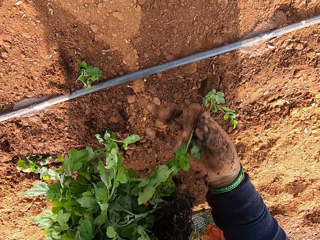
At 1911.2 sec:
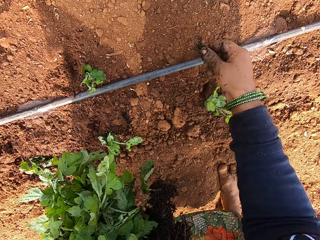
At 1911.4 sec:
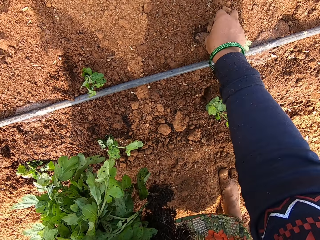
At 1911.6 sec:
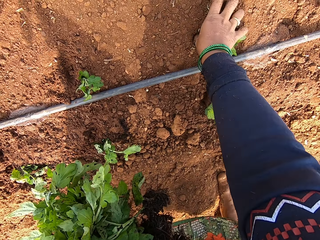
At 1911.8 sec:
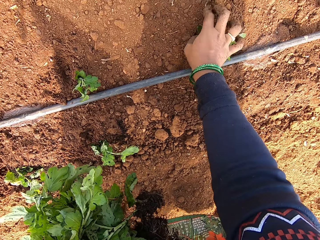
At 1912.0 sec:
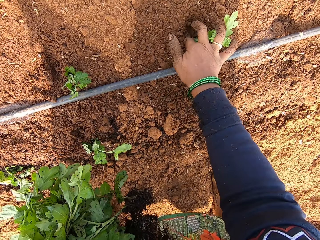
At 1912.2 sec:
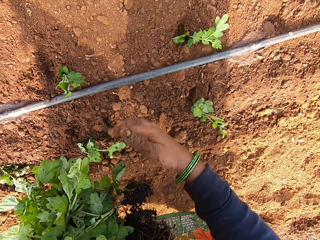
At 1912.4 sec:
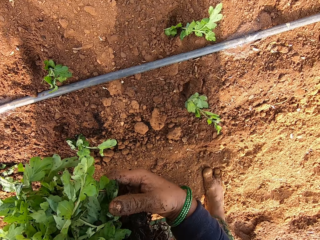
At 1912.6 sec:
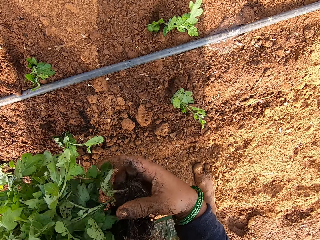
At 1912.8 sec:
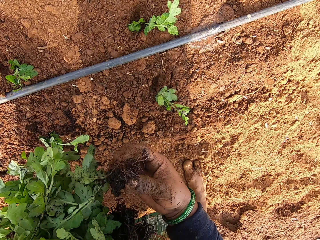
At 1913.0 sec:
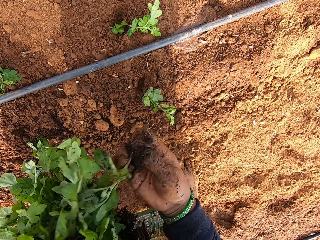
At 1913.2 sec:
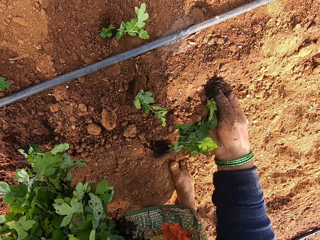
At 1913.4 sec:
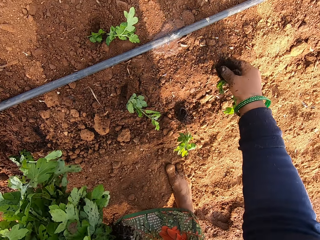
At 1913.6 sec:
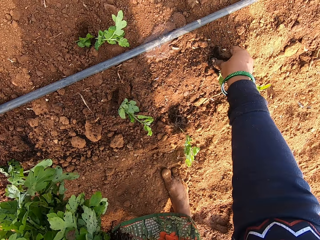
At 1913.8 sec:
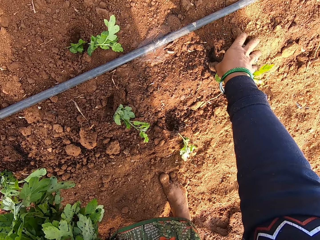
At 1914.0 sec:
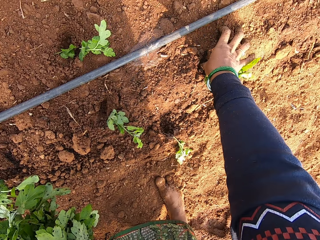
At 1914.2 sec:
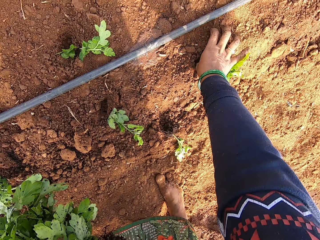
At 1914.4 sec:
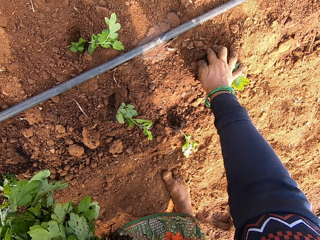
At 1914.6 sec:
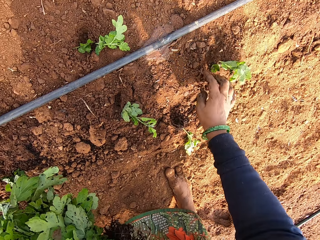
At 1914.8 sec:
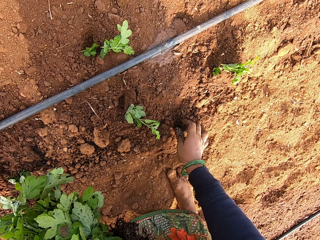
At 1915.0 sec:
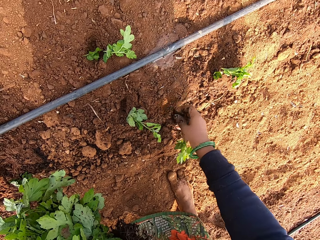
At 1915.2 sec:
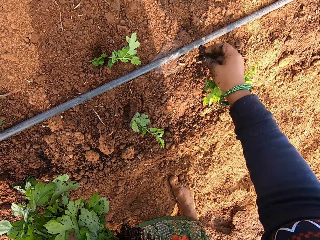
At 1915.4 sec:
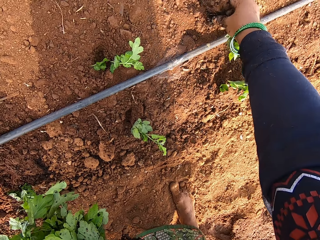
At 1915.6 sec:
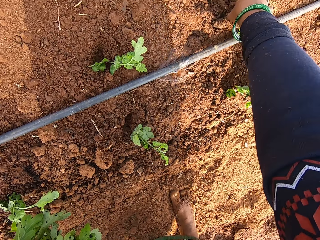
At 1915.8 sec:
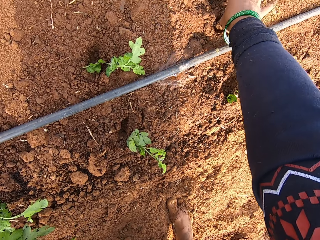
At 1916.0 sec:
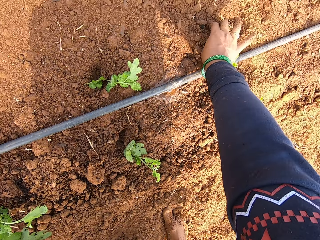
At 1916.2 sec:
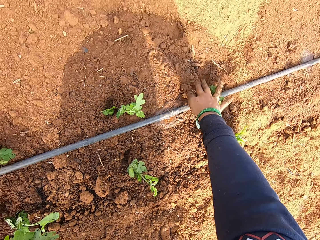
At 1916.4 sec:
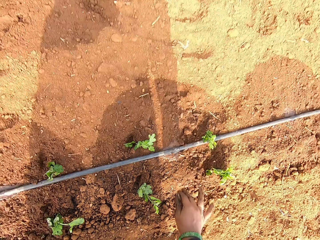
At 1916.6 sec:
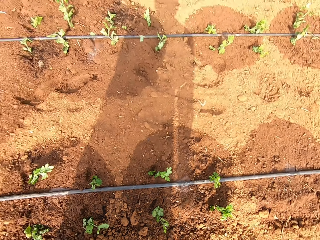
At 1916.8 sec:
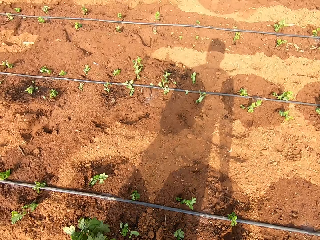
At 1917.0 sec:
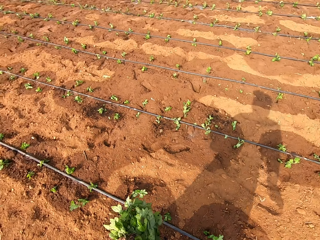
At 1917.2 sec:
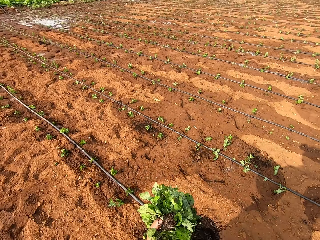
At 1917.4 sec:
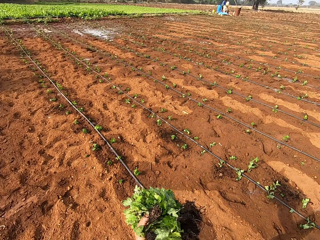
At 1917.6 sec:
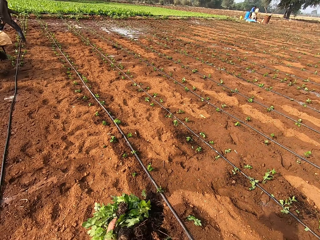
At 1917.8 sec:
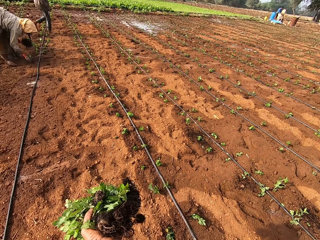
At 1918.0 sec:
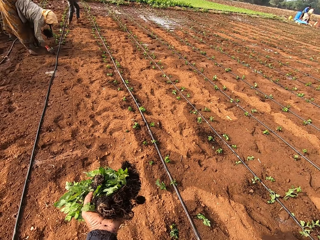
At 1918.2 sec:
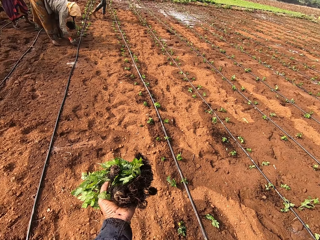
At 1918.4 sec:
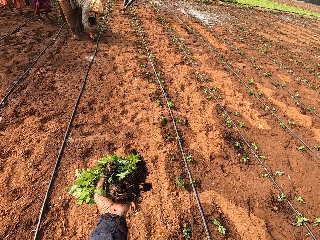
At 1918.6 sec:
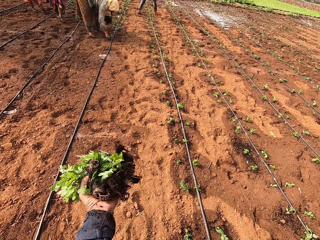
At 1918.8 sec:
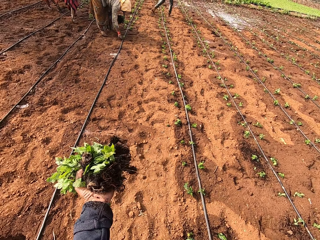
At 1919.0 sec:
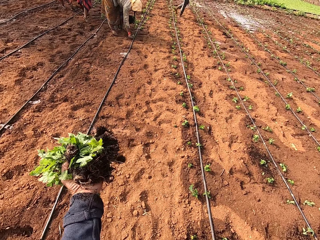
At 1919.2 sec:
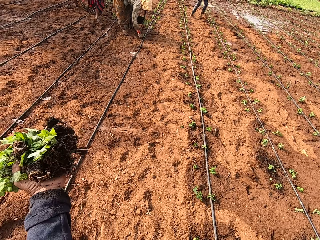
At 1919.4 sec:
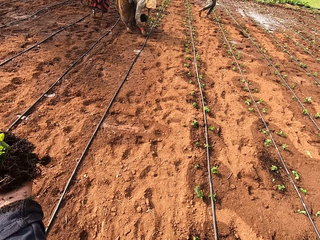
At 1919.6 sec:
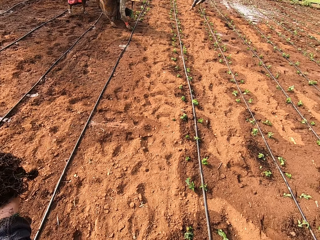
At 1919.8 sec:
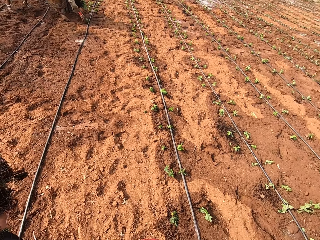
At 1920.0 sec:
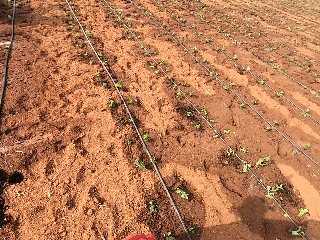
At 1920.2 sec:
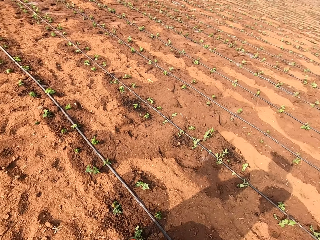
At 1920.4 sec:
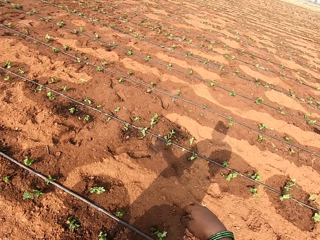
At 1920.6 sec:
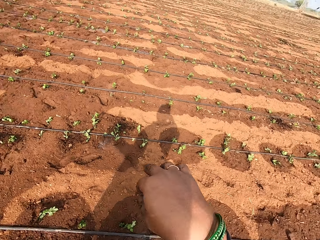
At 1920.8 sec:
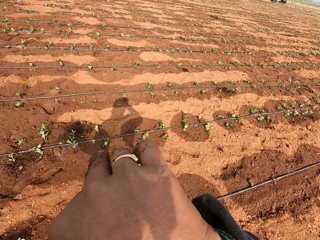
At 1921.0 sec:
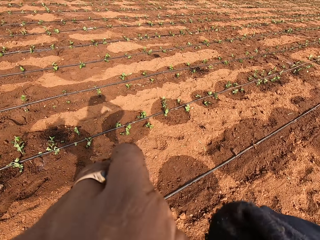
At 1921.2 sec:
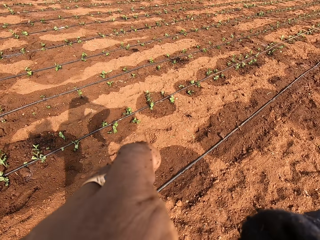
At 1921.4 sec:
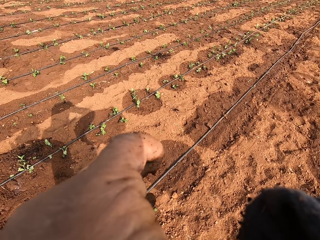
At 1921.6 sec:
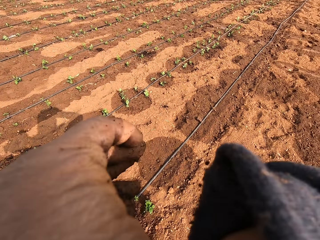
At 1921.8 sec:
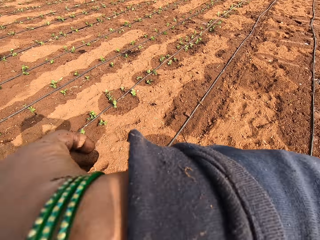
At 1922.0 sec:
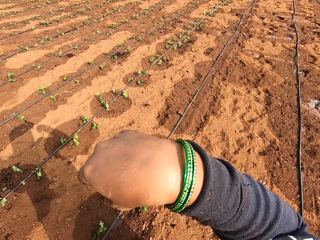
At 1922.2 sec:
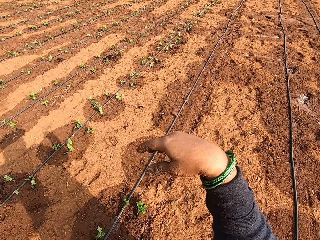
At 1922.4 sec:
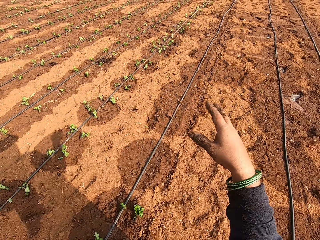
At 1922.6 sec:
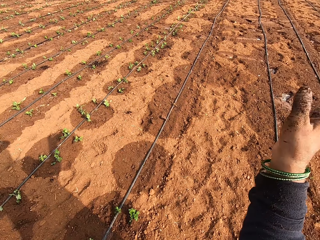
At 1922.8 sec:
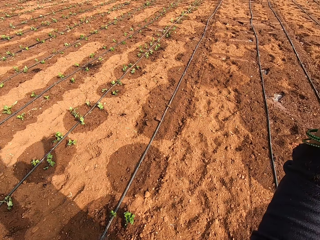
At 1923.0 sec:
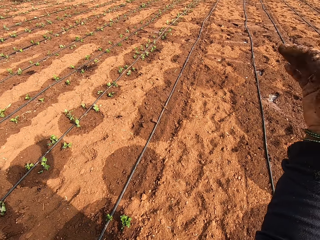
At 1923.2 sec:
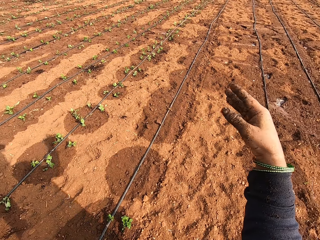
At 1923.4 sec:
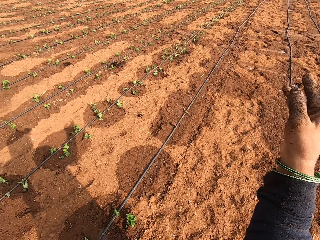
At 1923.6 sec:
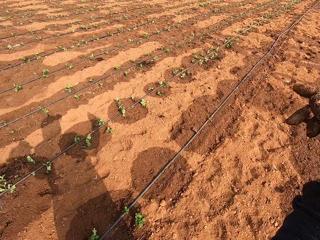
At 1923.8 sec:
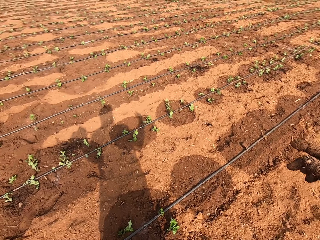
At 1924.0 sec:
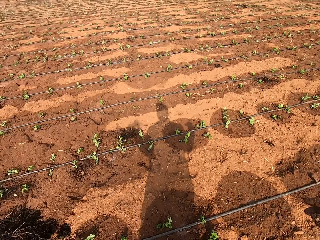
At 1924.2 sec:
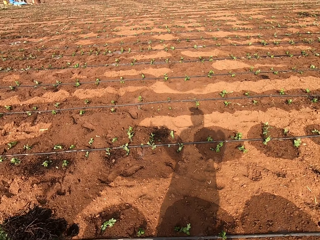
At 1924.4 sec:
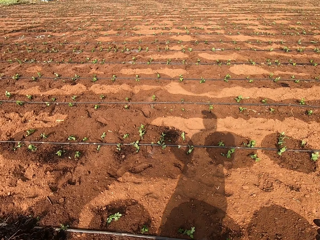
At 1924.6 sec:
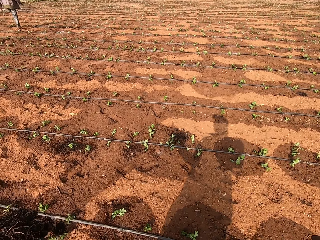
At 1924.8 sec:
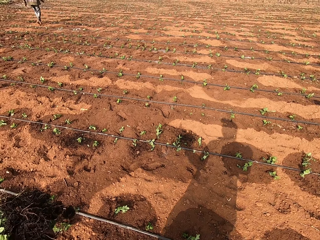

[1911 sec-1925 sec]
The camera wearer puts the plant in the ground with her right hand. She takes a plant from her left hand with her right hand. She drops the plant on the floor with her right hand. She puts the plant in the ground with her right hand. She picks the plant from the left hand. She picks the plant from the floor with her right hand. She puts the plant in the ground with her right hand. She looks around. She touches her face with her right hand. She wipes the eyes with the back of the right hand.

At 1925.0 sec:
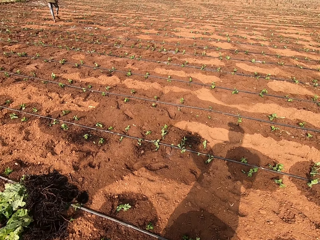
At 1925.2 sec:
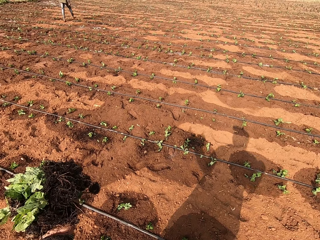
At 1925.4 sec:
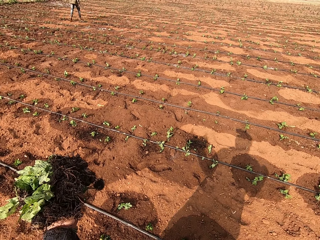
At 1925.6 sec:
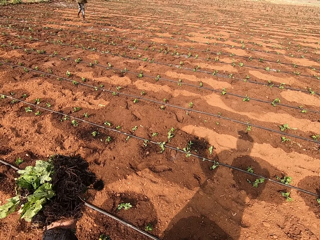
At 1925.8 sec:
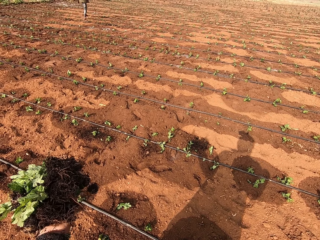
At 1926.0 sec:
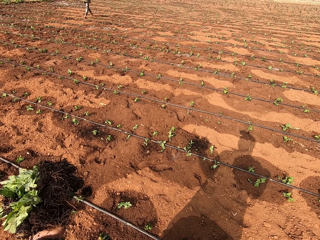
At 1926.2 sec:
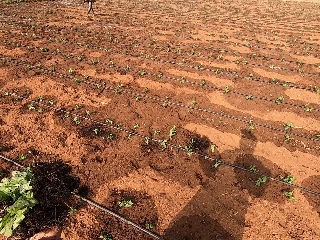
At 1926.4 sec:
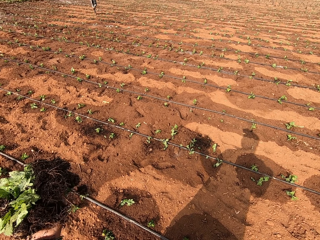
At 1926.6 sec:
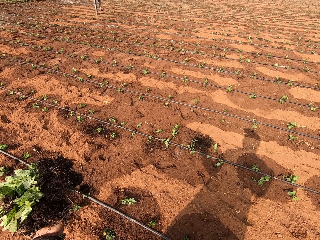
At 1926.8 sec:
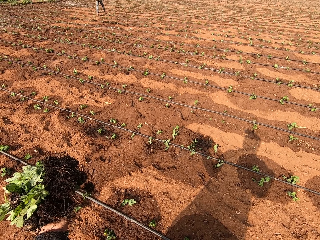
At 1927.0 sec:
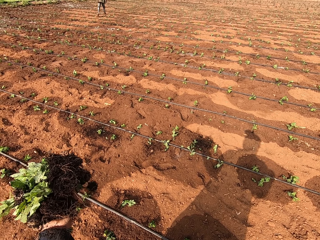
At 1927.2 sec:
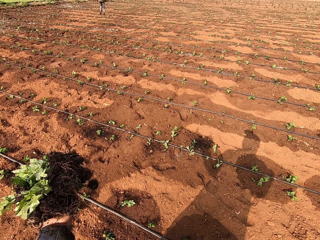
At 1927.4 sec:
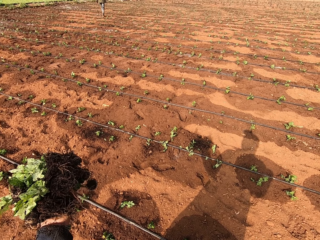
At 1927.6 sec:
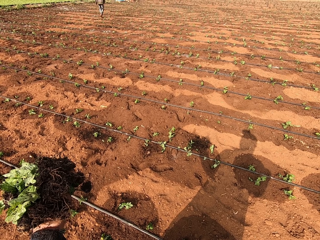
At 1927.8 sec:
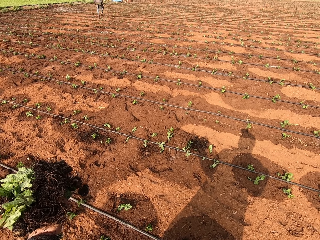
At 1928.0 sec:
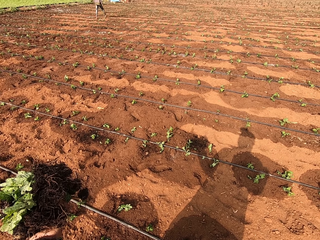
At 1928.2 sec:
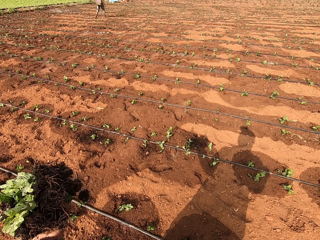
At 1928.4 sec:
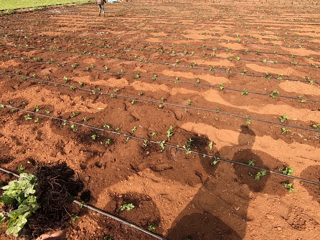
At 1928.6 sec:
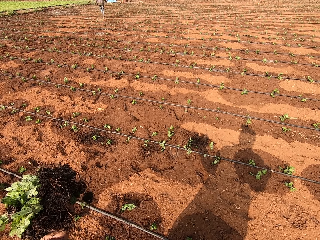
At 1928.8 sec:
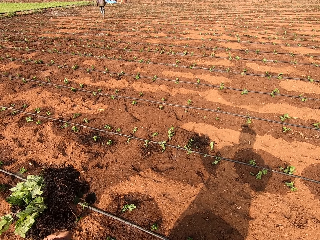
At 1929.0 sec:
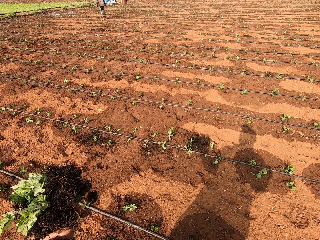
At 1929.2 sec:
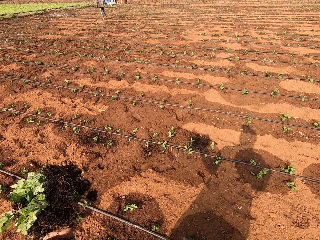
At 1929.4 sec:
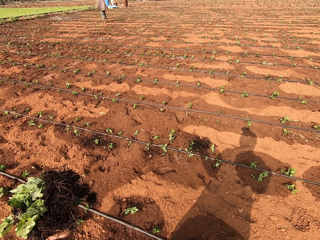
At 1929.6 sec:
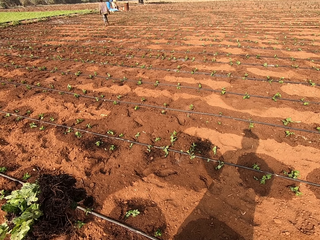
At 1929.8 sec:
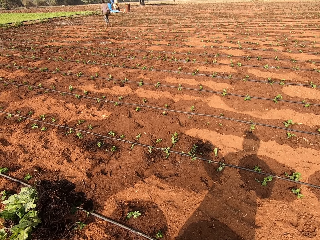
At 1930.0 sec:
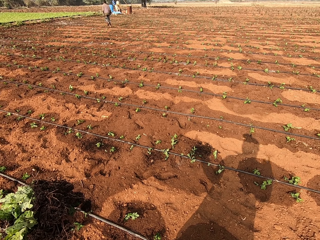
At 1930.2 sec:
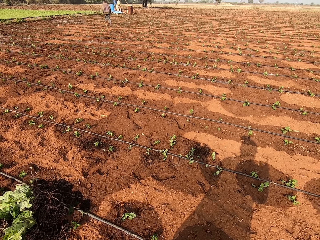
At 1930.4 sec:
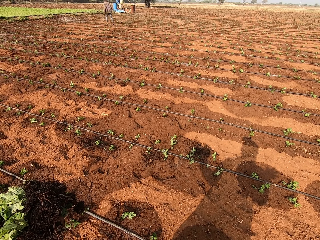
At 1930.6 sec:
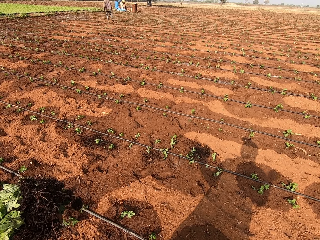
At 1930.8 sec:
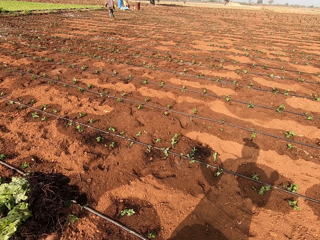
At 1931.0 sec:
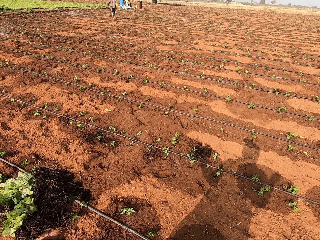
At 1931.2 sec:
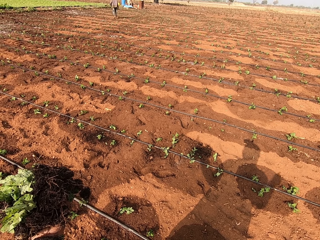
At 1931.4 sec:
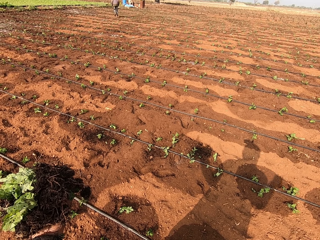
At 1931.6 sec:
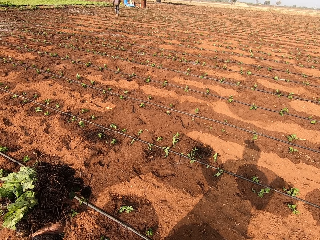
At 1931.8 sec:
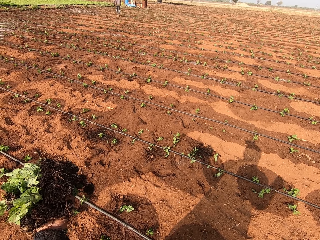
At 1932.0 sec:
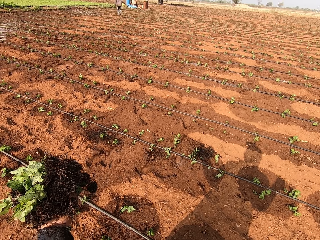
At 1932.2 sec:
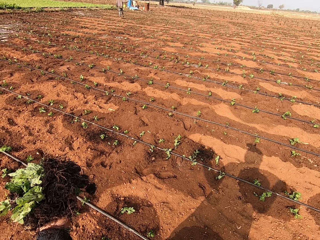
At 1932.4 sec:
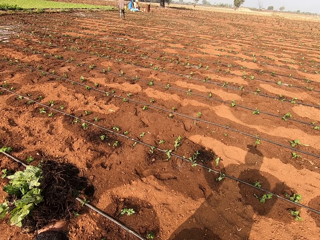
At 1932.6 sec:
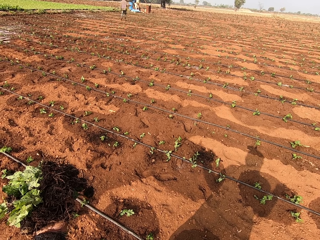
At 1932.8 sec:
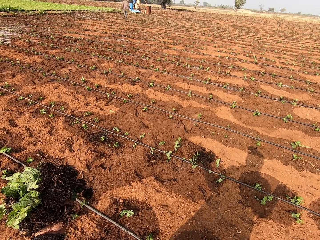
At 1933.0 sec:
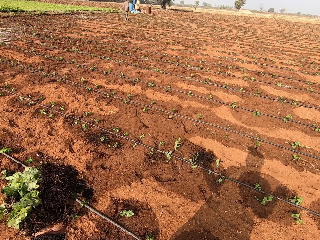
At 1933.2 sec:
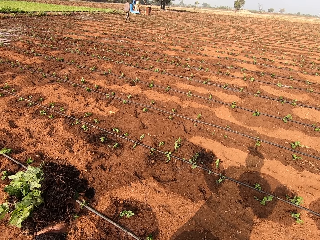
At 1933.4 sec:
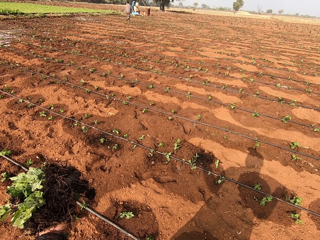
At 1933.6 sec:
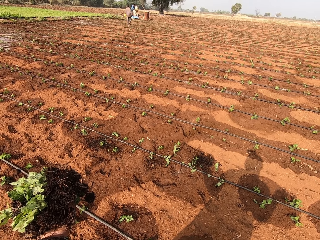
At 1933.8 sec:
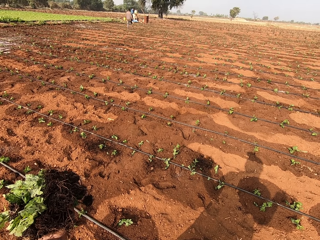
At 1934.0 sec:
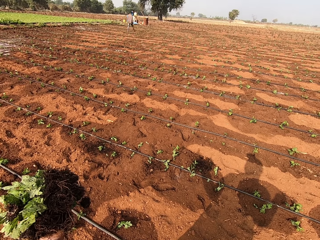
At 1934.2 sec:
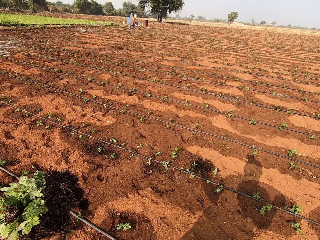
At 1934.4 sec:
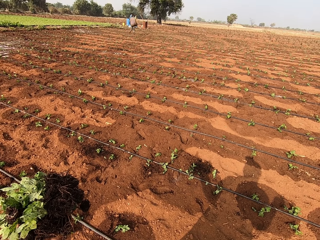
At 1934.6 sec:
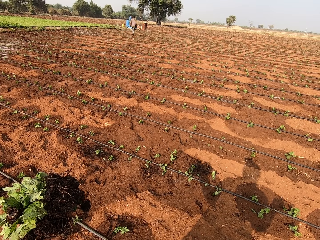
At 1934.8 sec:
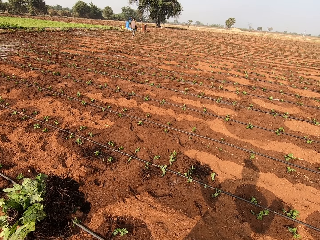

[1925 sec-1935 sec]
The camera wearer looks at the plants in the farm. They look at the plants in the left hand.
